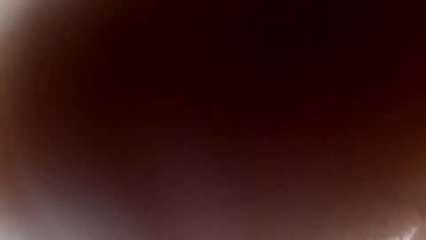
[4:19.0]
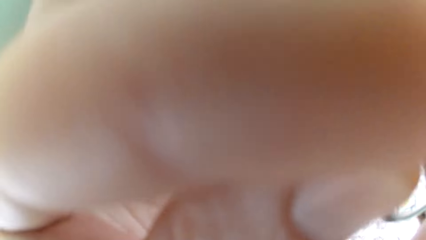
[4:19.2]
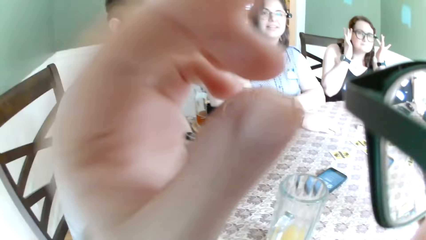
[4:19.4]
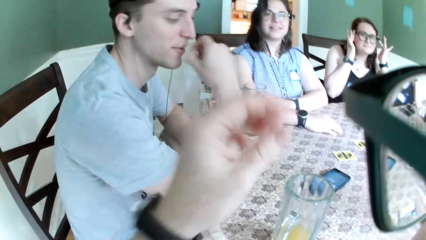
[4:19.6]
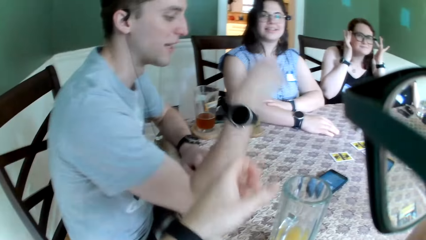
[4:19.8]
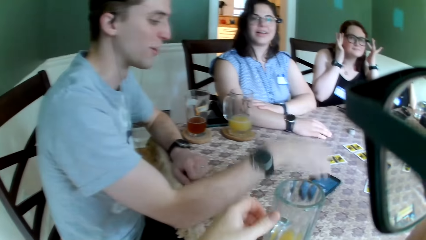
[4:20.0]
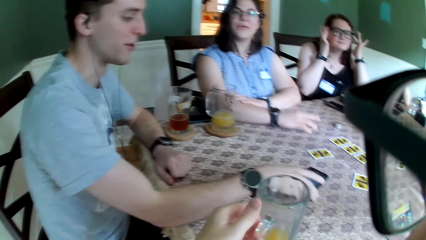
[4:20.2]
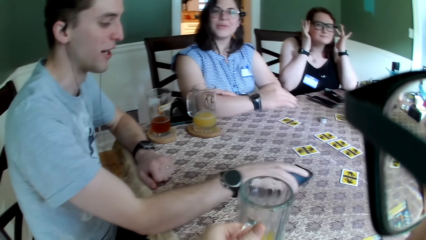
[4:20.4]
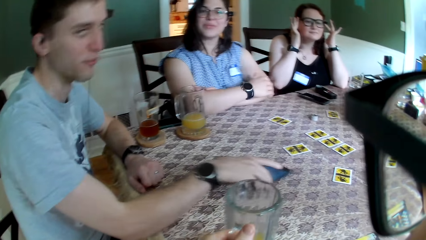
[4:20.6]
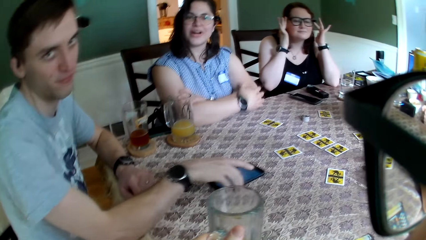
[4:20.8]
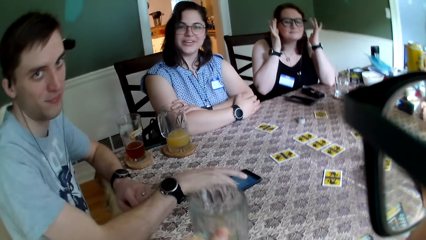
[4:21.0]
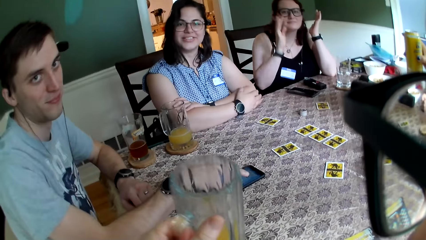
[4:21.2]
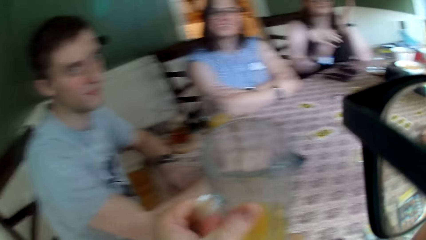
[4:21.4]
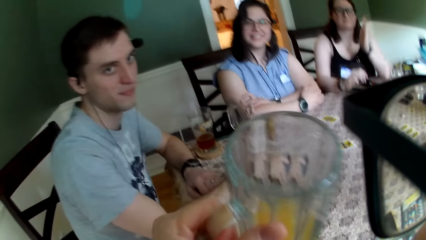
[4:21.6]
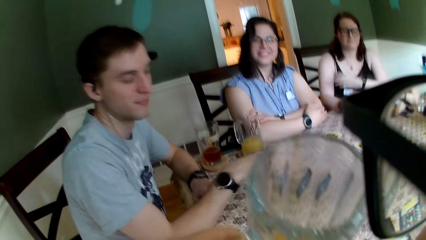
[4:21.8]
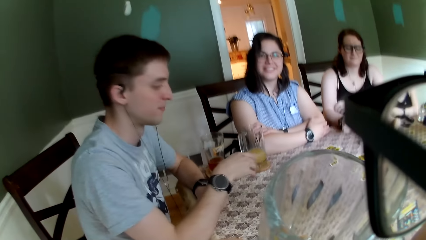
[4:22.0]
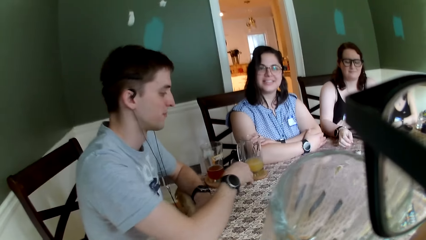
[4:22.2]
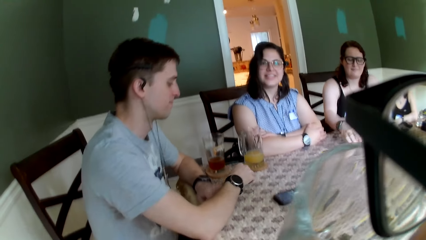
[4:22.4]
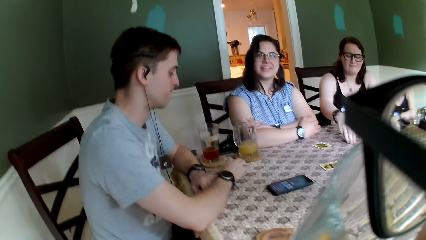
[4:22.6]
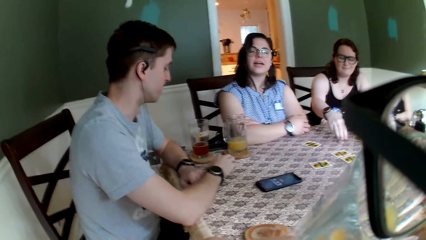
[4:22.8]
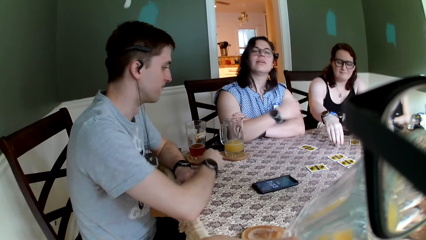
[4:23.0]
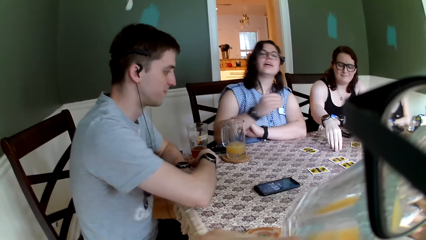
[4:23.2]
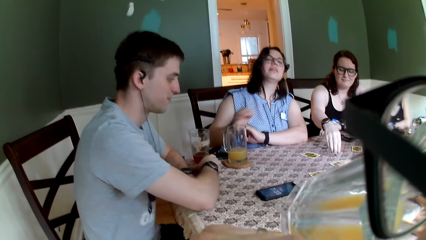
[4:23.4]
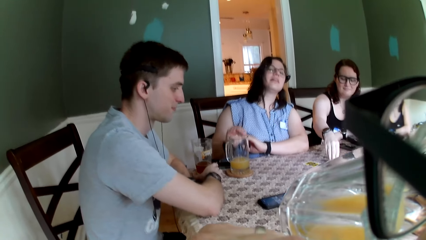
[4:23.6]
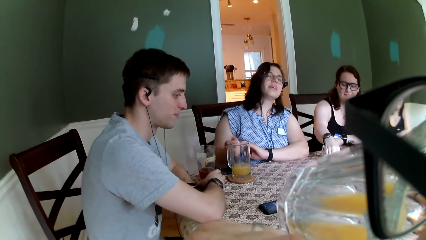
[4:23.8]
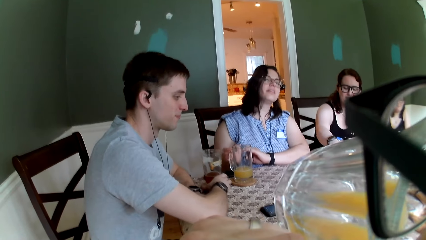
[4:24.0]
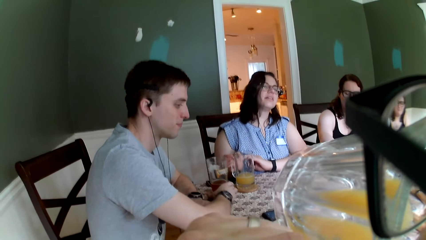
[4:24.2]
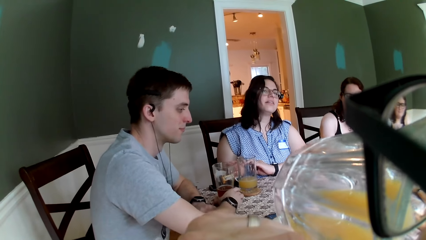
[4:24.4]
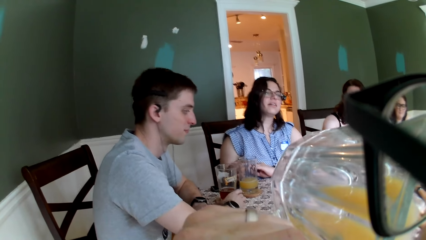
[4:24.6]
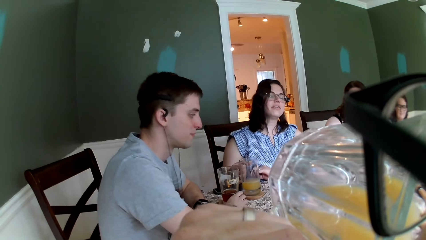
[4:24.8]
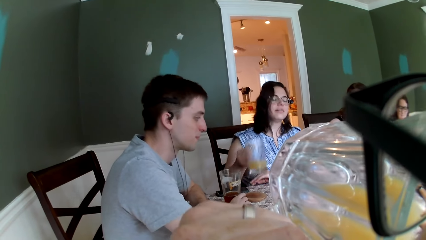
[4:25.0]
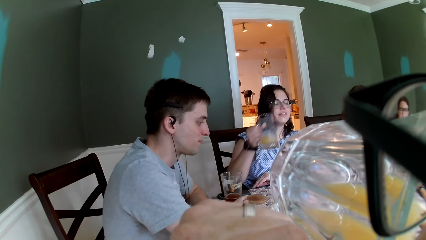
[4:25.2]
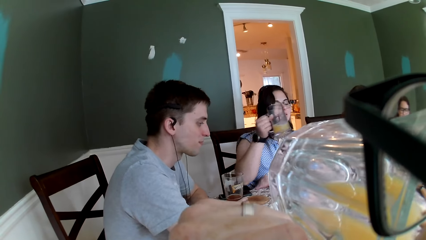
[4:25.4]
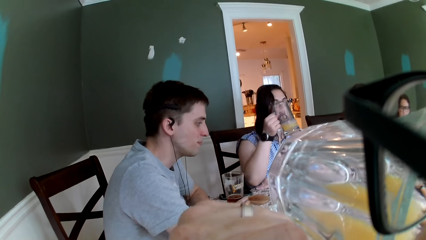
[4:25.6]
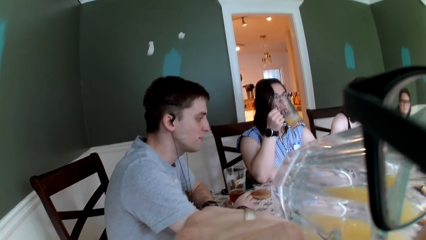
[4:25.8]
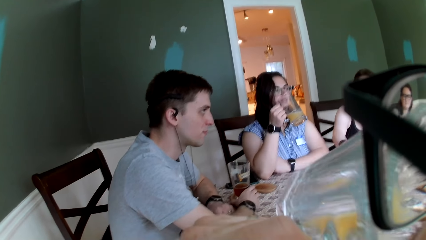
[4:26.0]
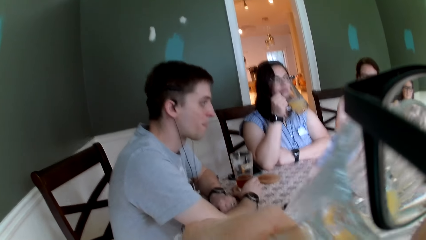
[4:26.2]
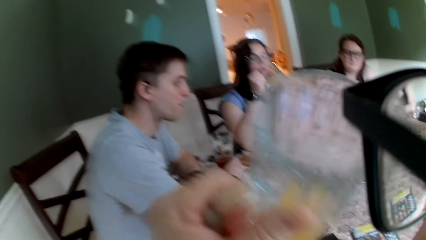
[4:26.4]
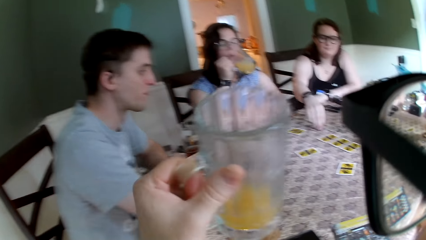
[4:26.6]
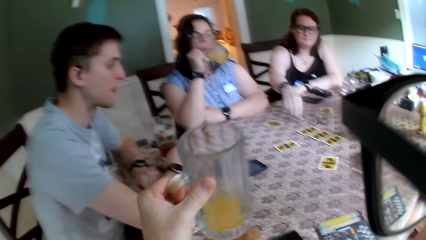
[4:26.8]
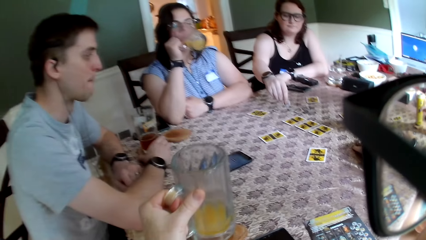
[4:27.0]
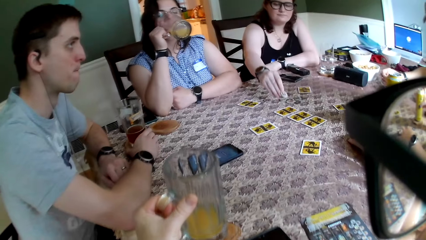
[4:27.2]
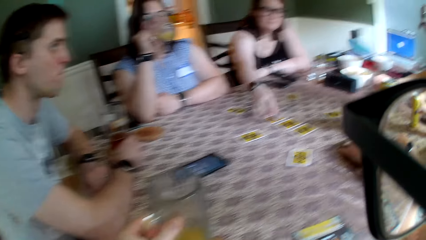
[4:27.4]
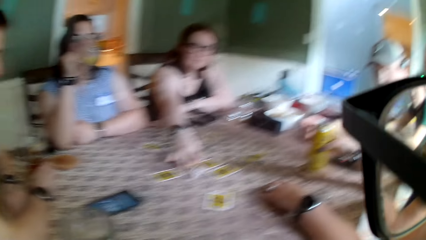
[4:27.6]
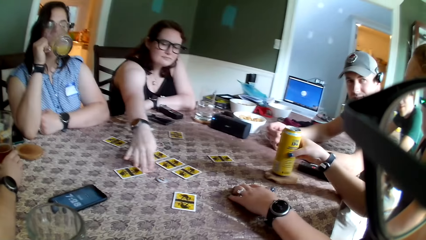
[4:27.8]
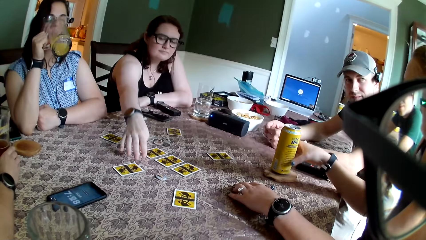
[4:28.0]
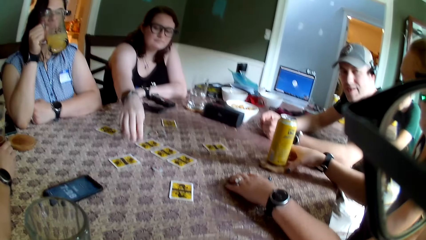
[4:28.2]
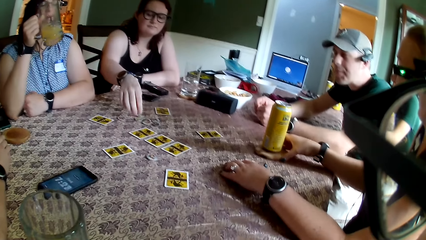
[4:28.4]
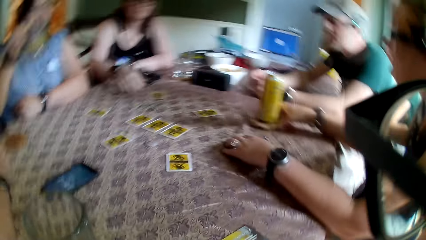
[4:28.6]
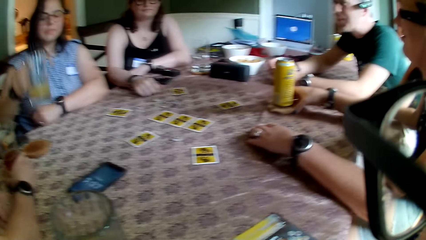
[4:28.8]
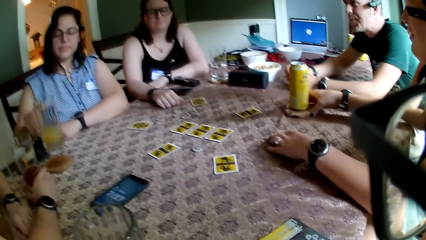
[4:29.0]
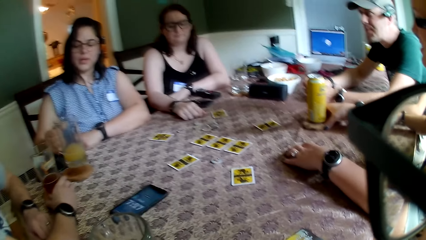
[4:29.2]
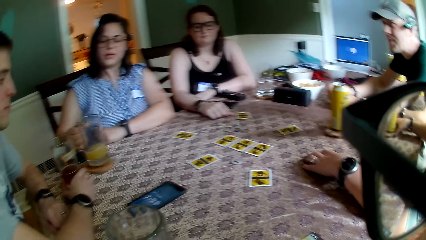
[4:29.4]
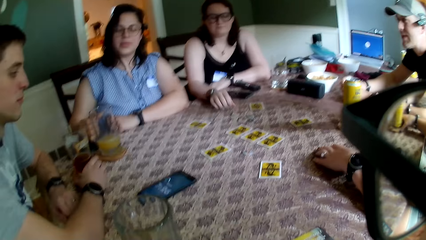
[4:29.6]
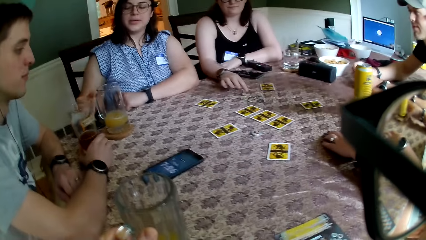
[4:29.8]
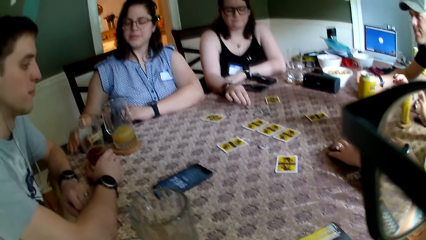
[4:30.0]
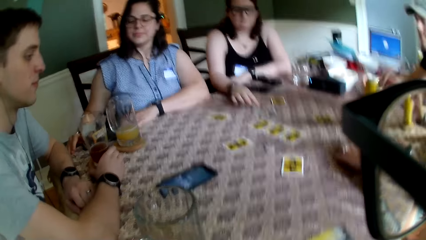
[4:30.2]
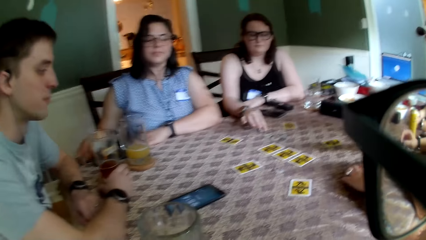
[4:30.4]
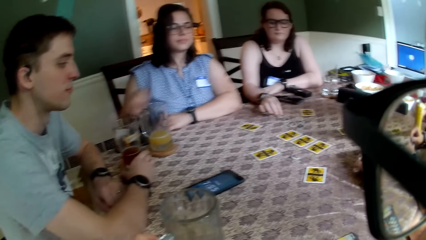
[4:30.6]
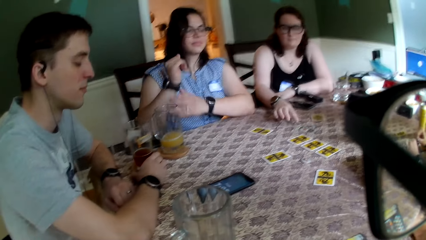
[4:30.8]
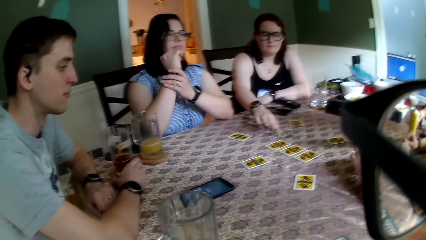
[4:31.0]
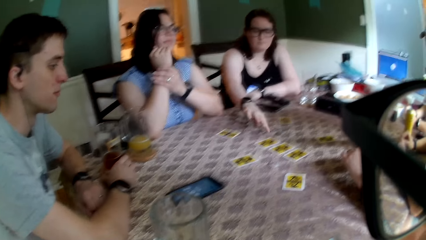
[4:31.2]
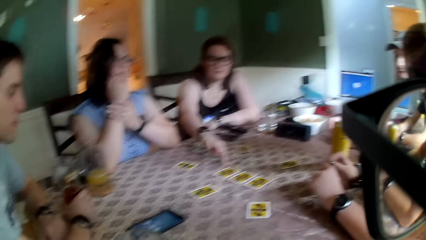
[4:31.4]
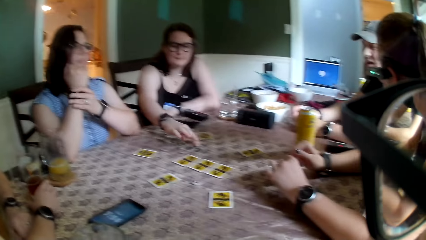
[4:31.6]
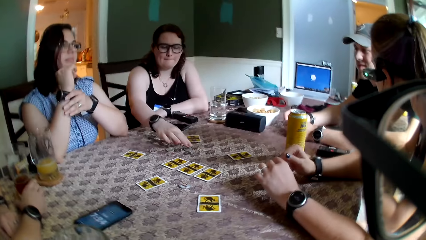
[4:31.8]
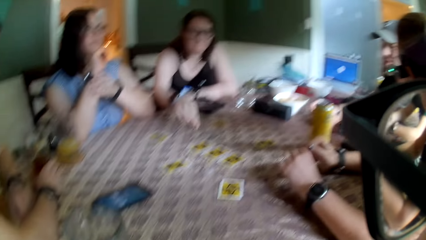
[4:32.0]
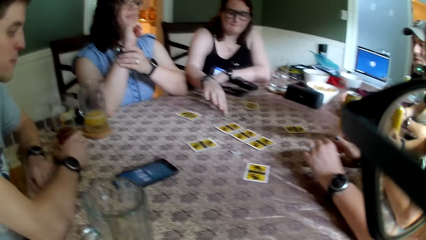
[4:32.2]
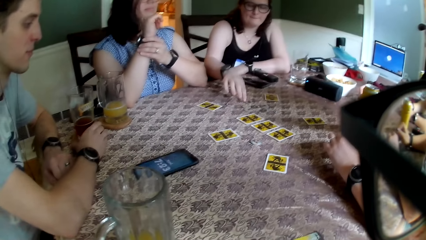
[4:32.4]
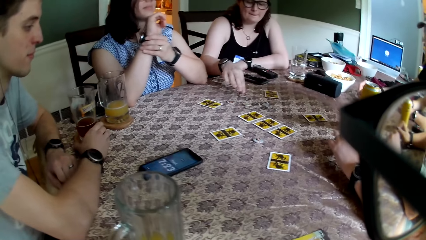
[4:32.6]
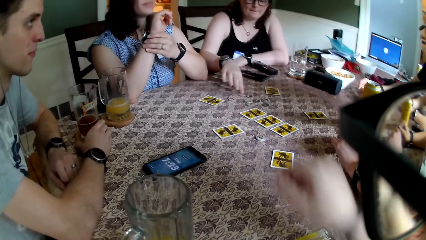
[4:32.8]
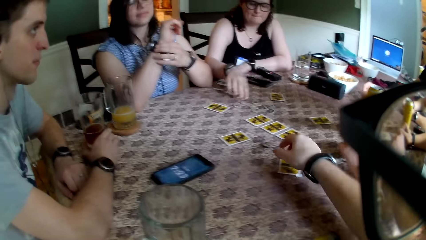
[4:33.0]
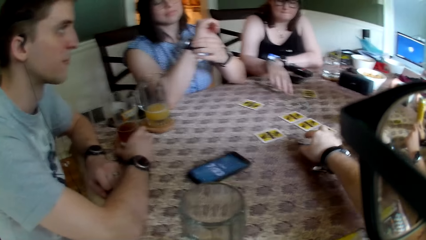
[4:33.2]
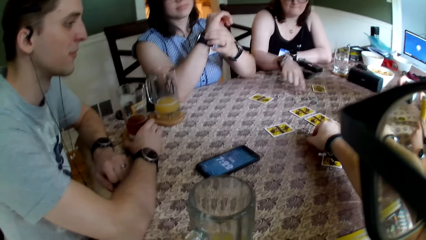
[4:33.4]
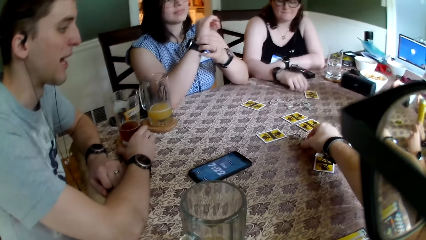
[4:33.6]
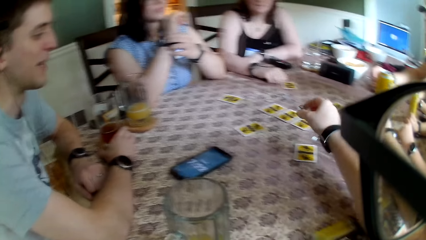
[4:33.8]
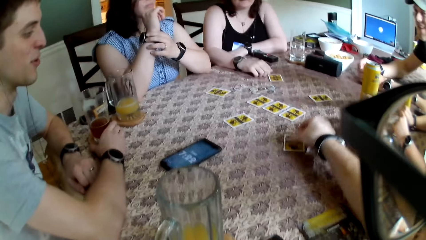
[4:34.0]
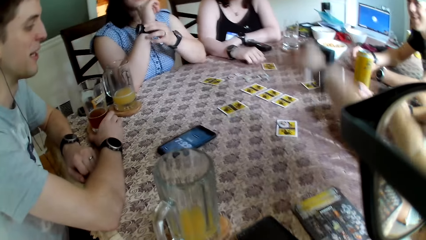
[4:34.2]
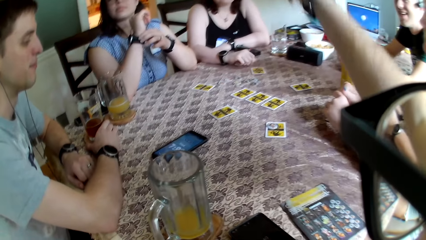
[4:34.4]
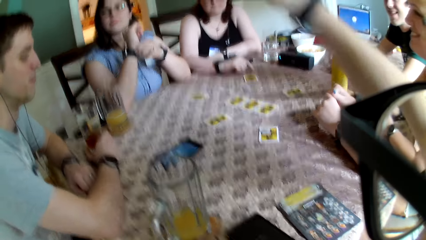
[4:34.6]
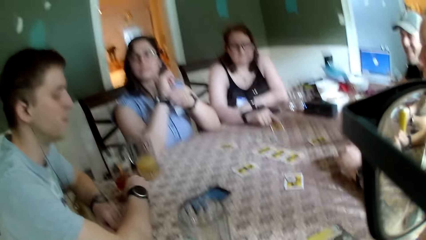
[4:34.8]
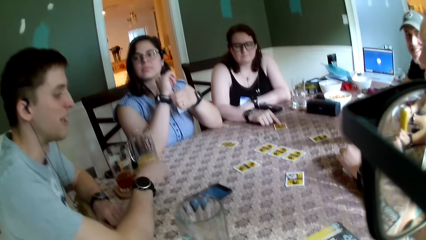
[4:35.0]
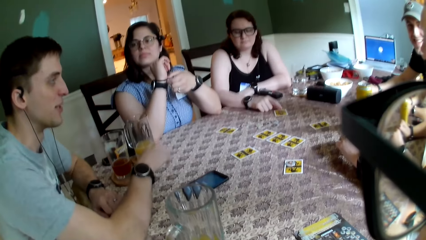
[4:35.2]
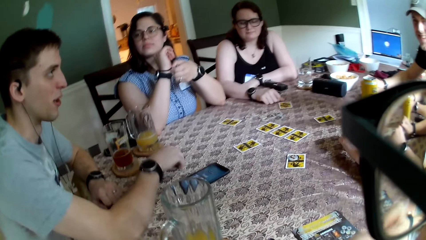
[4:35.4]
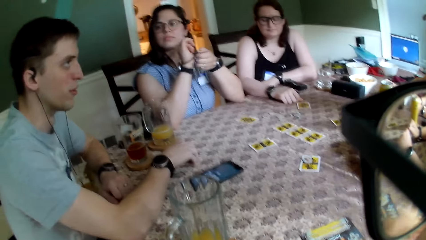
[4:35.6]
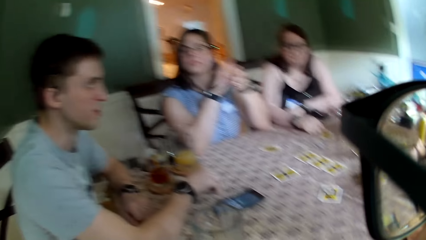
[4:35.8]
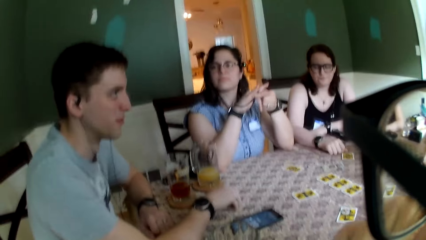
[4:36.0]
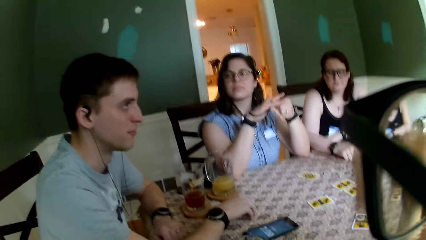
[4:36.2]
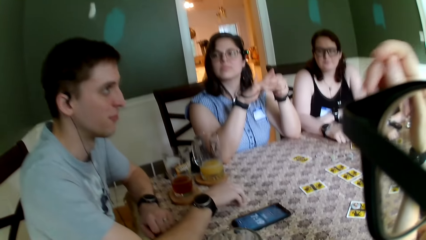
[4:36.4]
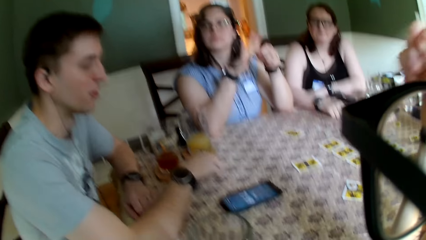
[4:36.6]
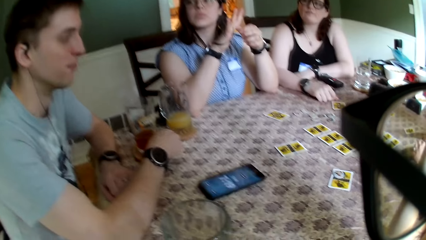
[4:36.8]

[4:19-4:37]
The camera wearer touches the camera. He adjusts his glasses with his left hand. A man adjusts the phone on the table with his right hand. The camera wearer lifts the cup of fruit juice from the coaster with his left hand. The man pulls the phone on the table and places his right hand on the table. The camera wearer drinks from the cup of fruit juice in his left hand. A woman adjusts coins on the table with her right hand. The man adjusts the coaster with his right hand. Another woman lifts the cup of fruit juice from the coaster with her right hand. Another man picks up a glass from the table. The second woman drinks from the cup of fruit juice in her right hand. The first woman picks up a coin from the table with her right hand. The camera wearer drops the cup of fruit juice in his right hand on the coaster. The first woman drops the coin in her right hand on the table. A third woman removes her left hand from a can of soda and adjusts the coaster with her left hand. The first woman places her right hand on the table. The second woman drops the cup of fruit juice in her right hand on the coaster. The first woman adjusts a coin on the table with her right hand. The other man drops the glass on the table. The second woman touches the table with her right hand. The third woman places her left hand on the table. The second woman places her right elbow on the table and touches the wrist watch on her right hand with her left hand. The camera wearer picks up a coin from the table with his right hand. He drops the coin in his right hand on the card. He pushes the chip on the table. The first woman touches the card on the table with her right hand. The second woman plays with a wrist band on her right wrist with her left hand. The first man taps the table with his right hand. The camera wearer places his right elbow on the table.
